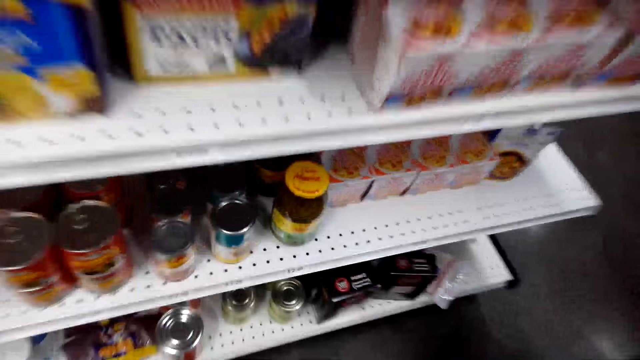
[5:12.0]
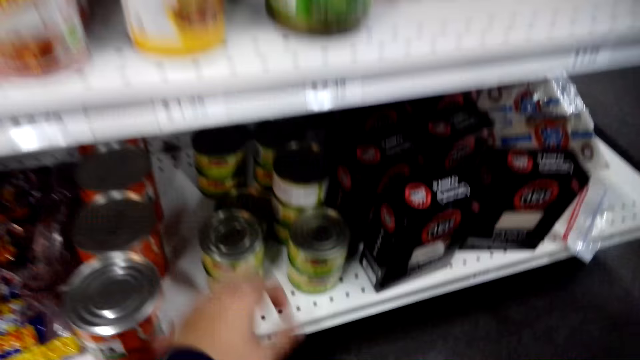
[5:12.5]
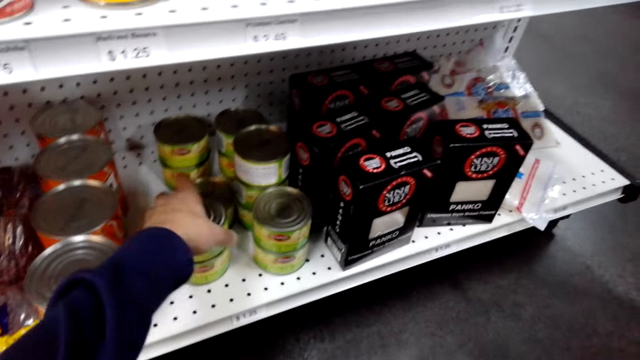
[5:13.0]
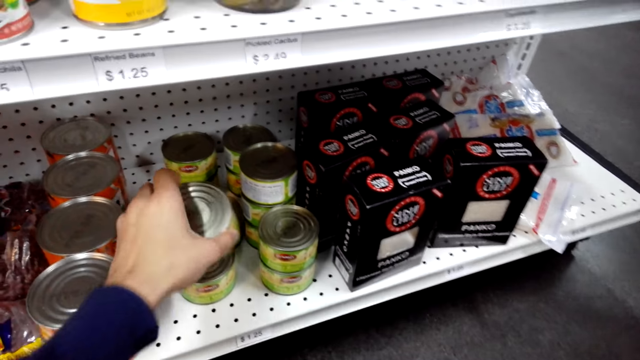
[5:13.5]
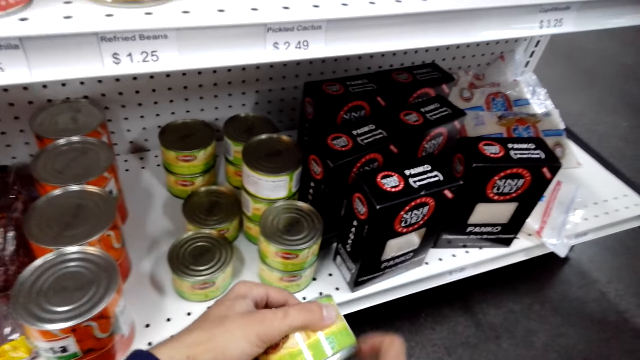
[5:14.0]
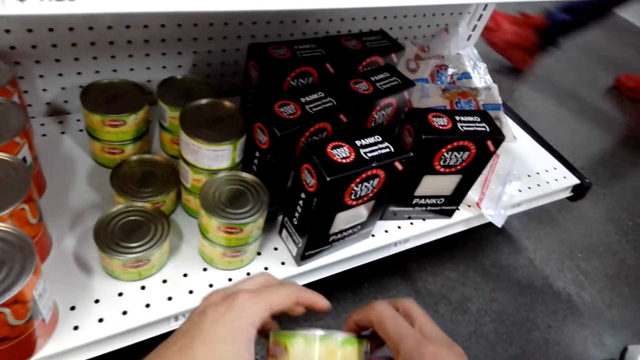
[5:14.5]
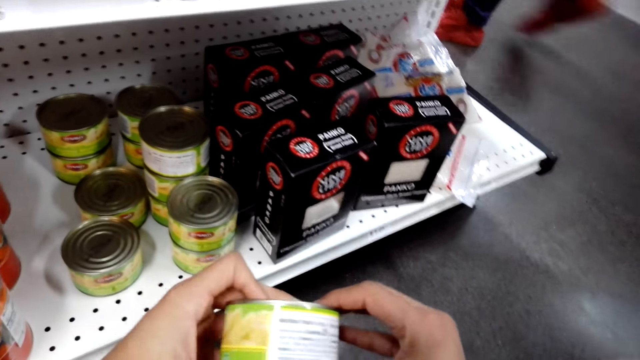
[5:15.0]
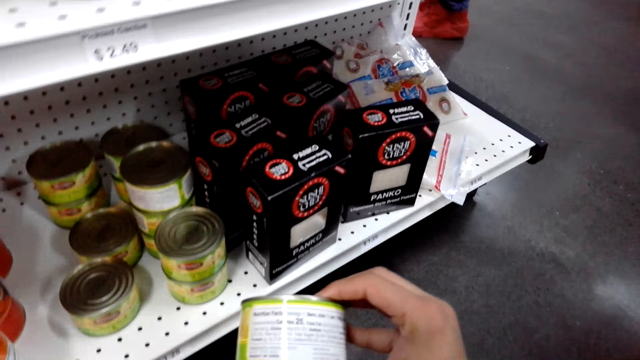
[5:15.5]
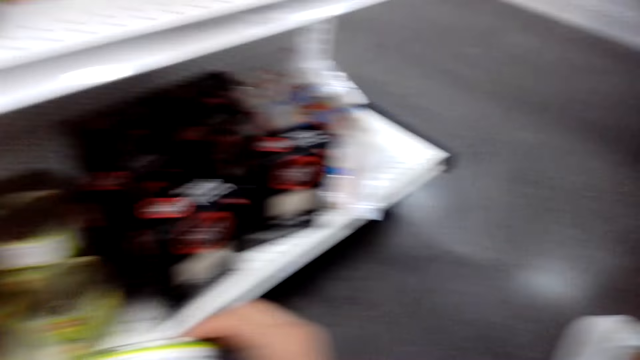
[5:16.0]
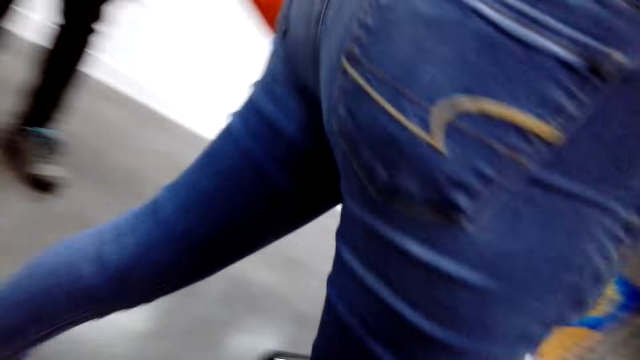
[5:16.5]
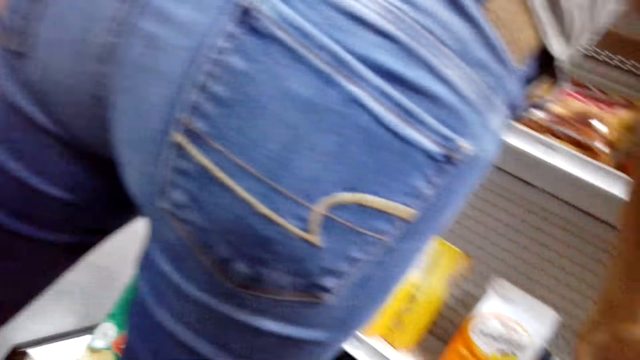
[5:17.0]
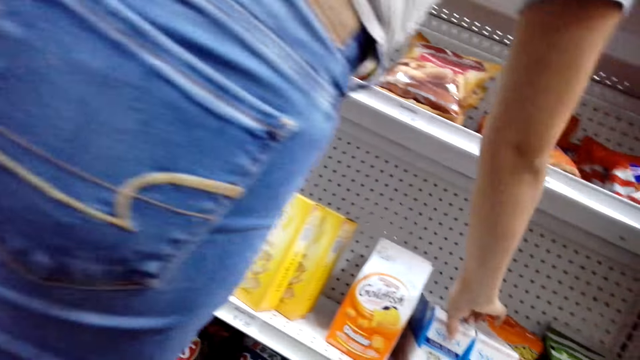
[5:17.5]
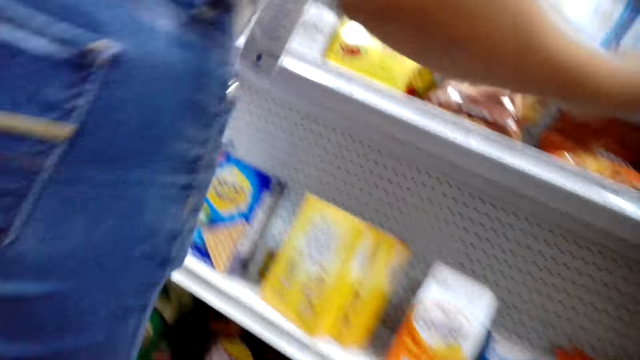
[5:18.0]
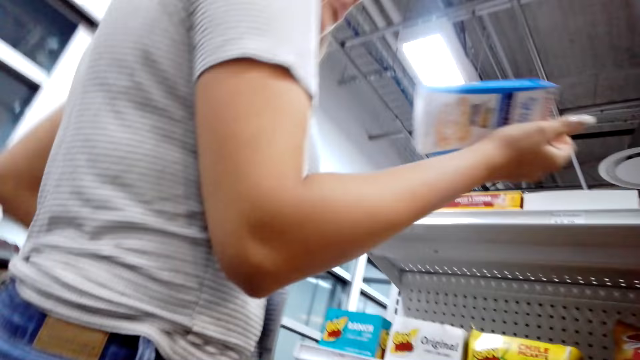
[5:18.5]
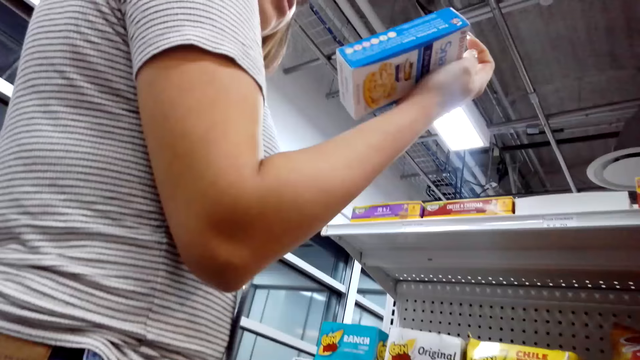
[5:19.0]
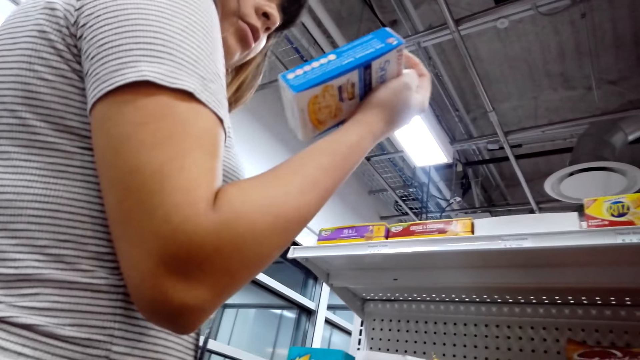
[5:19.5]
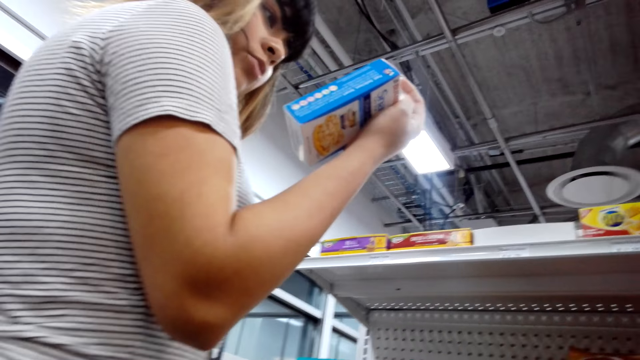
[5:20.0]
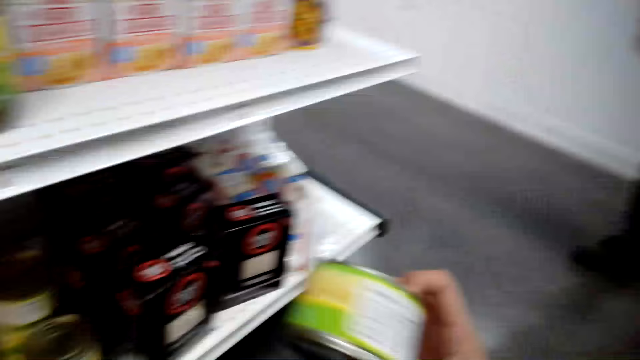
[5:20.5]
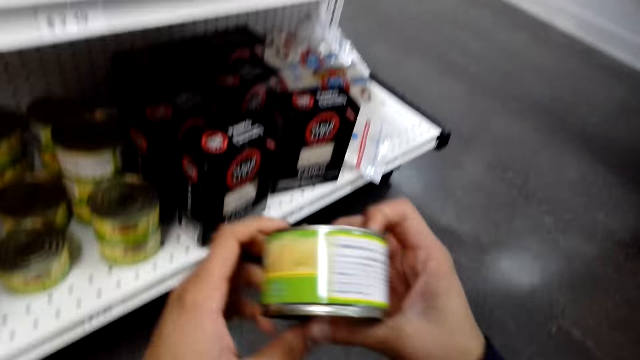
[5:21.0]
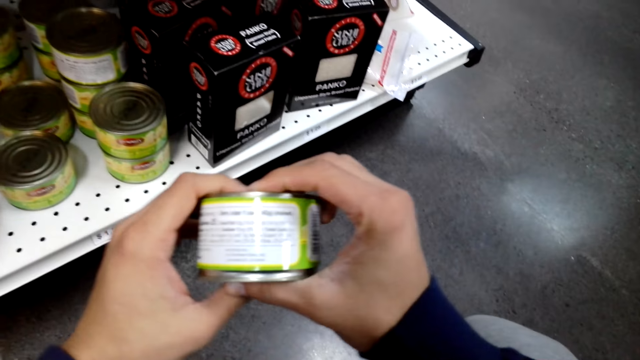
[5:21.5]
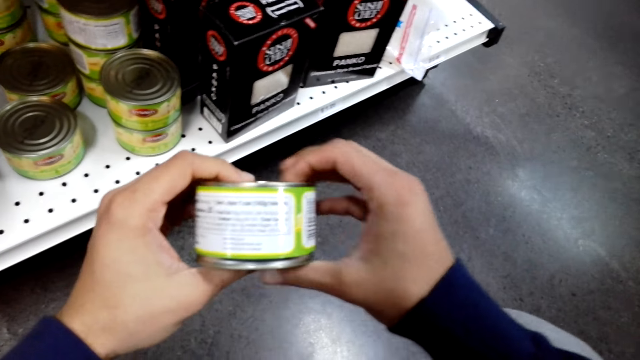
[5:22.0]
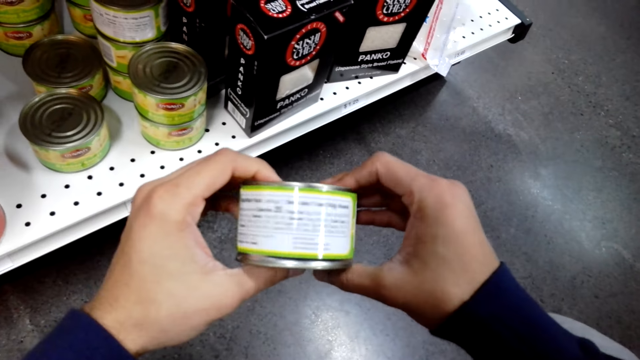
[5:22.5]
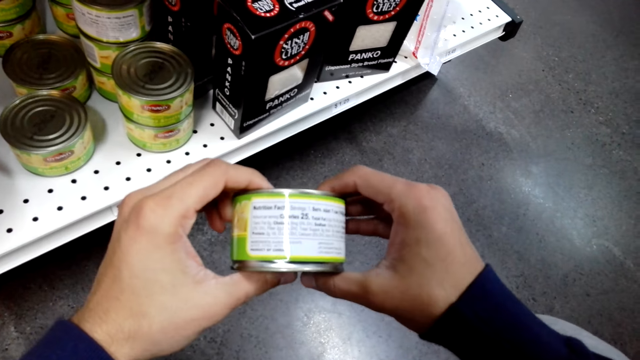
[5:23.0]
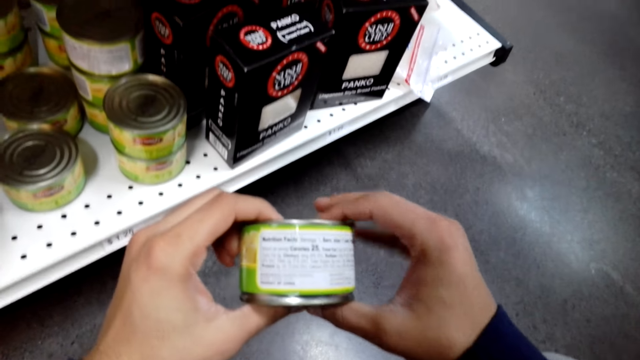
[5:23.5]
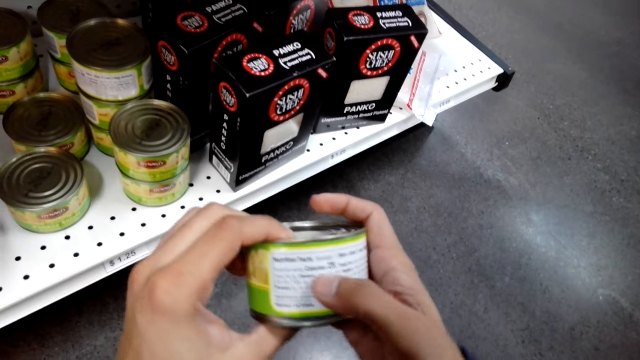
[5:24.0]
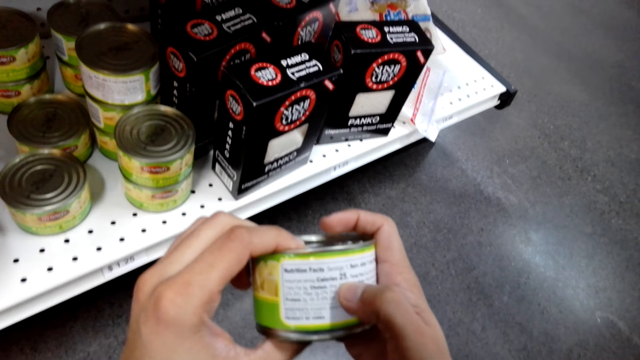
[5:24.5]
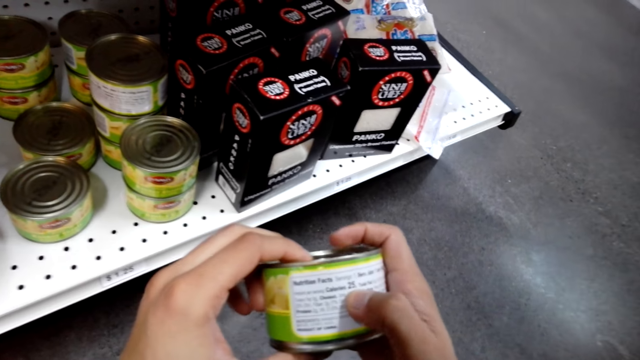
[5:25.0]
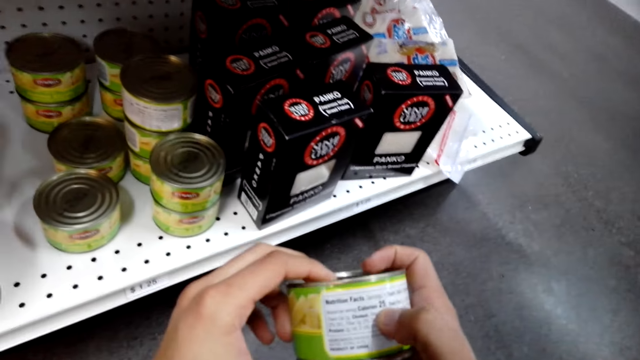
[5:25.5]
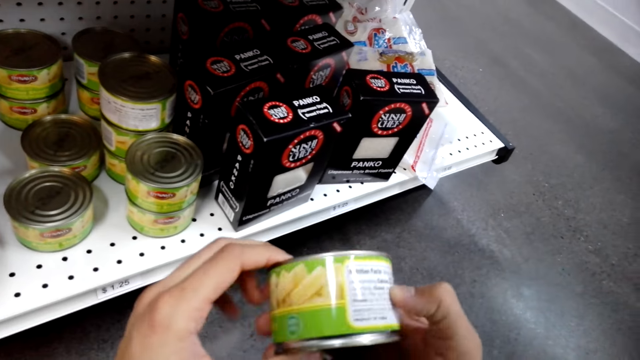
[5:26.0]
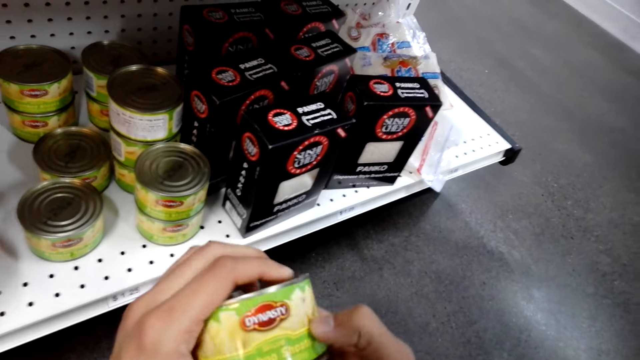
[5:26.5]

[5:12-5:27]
The camera wearer takes a can of bamboo shoots or cheese from the bakery. They look at the can of bamboo shoots. They look at the lady. The lady takes the sardine box. The camera wearer looks at the can of bamboo shoots.

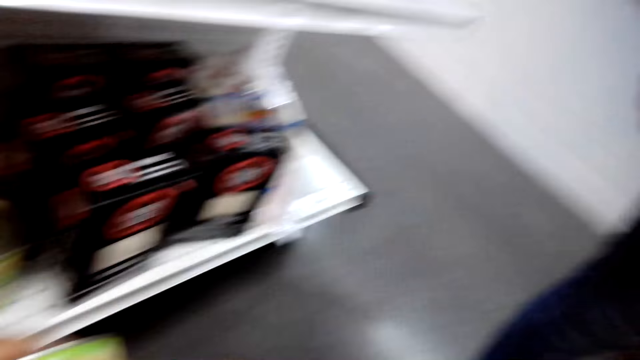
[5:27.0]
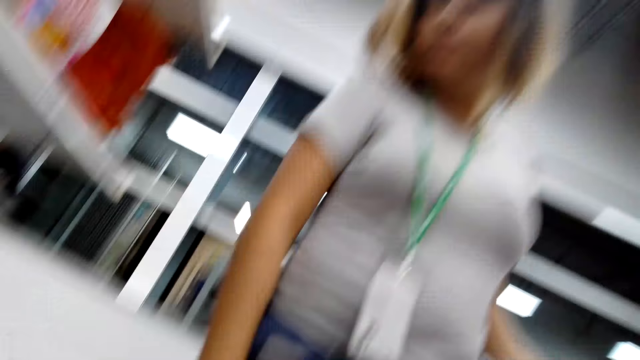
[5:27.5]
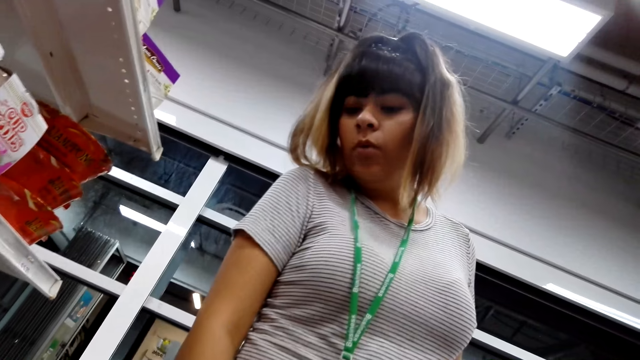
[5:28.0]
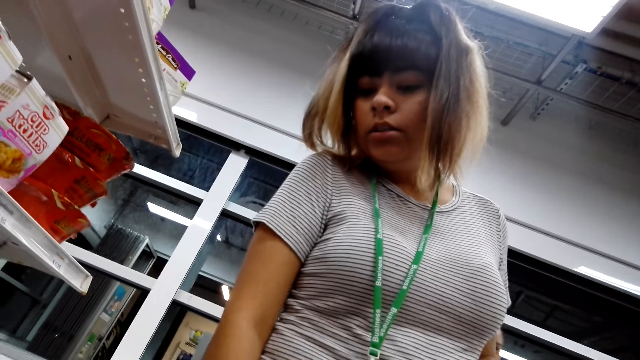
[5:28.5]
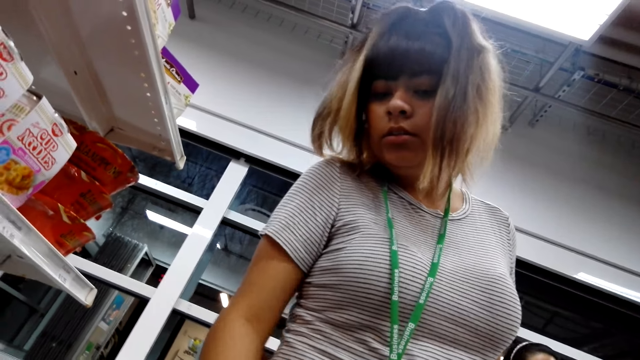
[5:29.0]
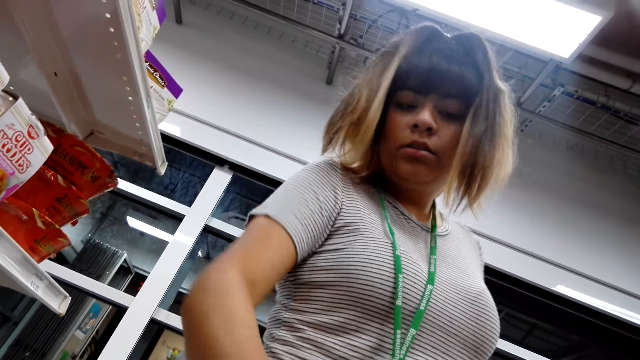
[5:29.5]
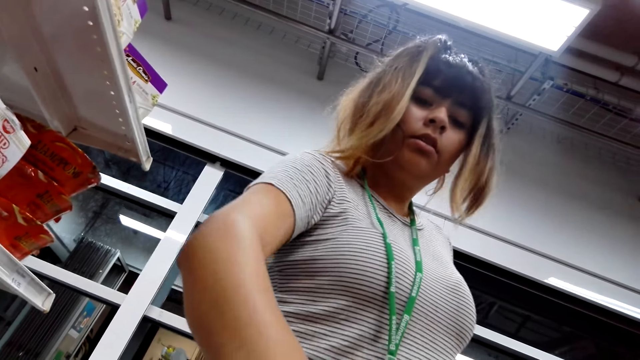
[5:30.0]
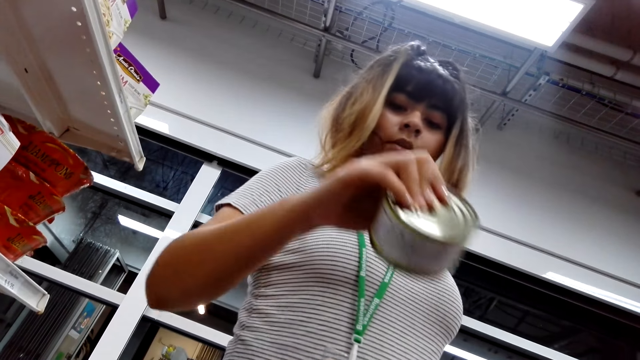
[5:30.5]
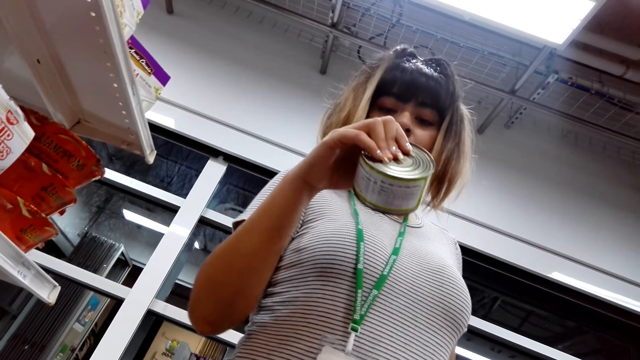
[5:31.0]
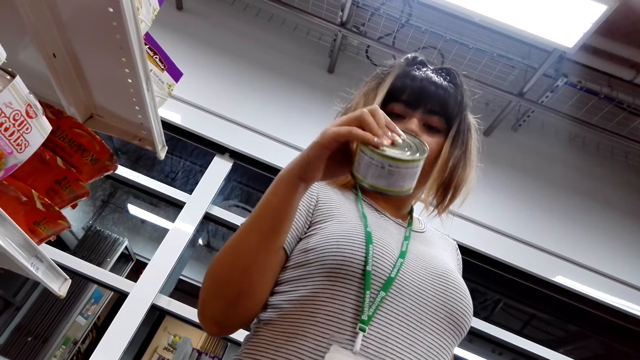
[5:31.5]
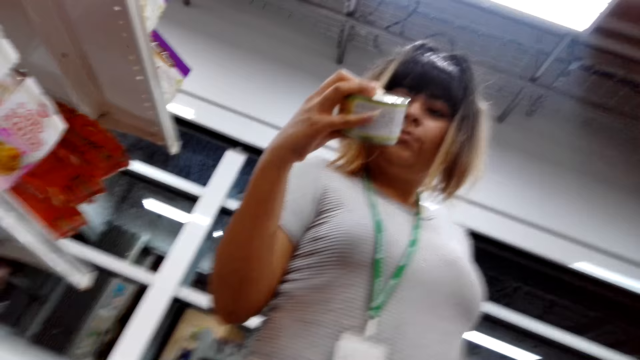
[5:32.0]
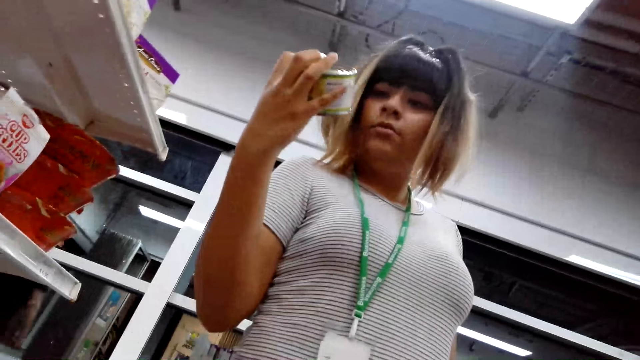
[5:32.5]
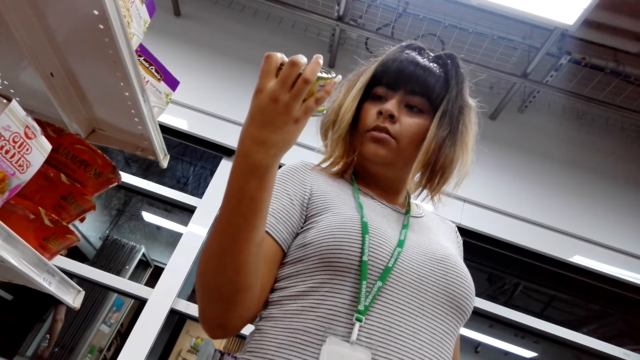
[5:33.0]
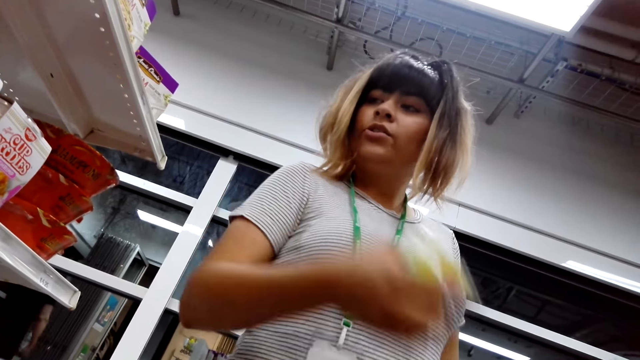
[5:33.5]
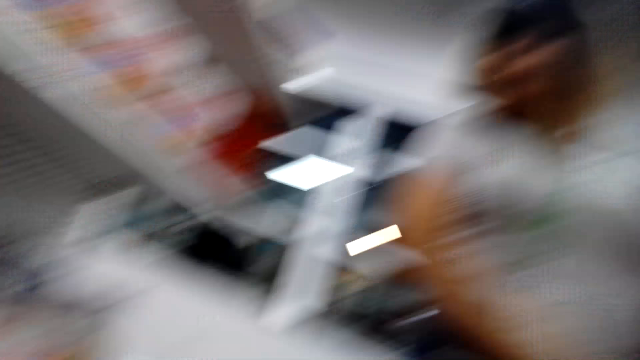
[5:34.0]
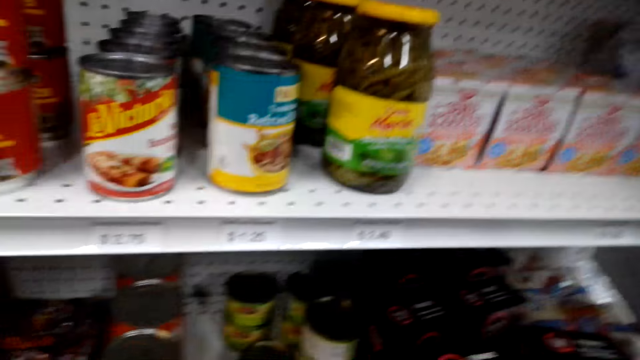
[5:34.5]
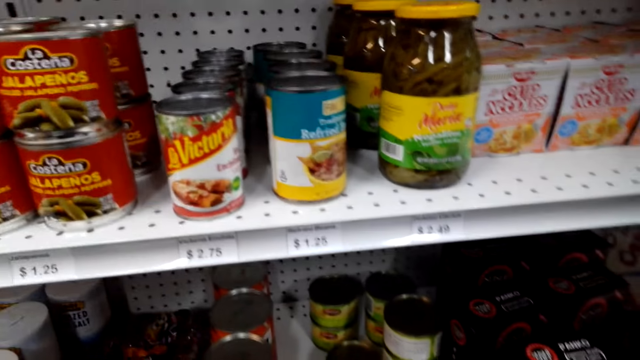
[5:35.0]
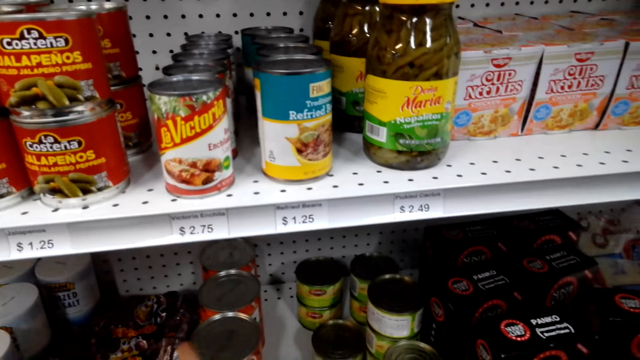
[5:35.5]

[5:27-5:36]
The camera wearer converses with the lady. They give the cheese to the lady. The lady takes the can of bamboo shoots and looks at the can of bamboo shoots. The camera wearer looks around the bakery.
